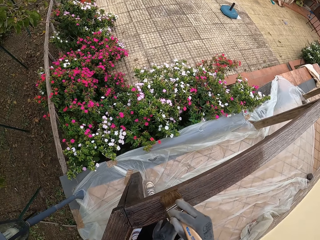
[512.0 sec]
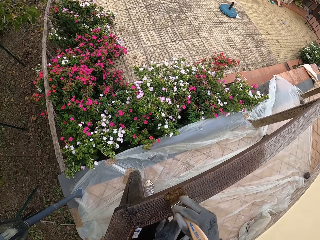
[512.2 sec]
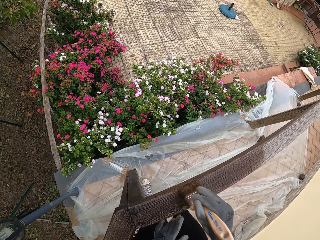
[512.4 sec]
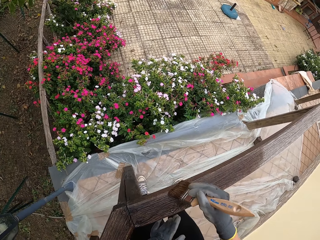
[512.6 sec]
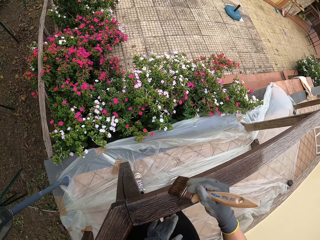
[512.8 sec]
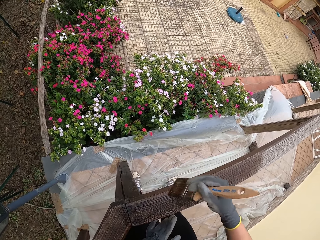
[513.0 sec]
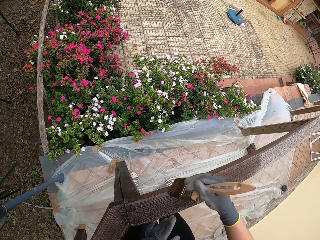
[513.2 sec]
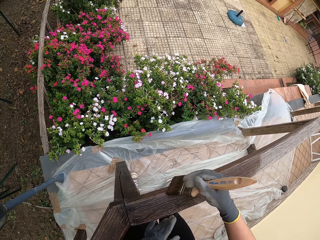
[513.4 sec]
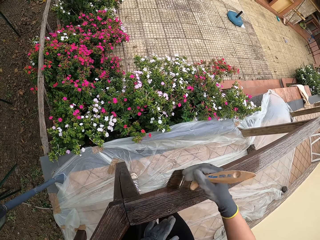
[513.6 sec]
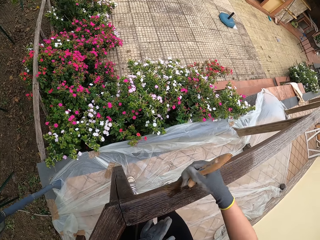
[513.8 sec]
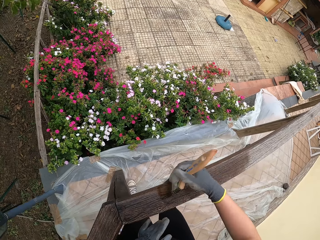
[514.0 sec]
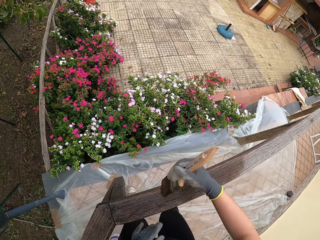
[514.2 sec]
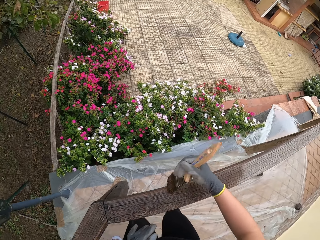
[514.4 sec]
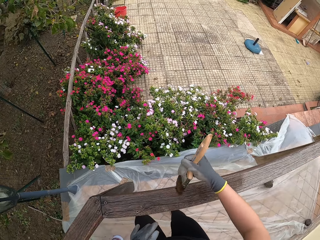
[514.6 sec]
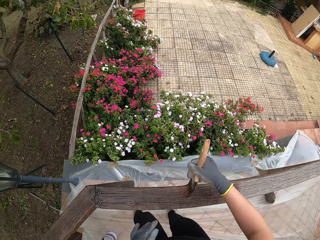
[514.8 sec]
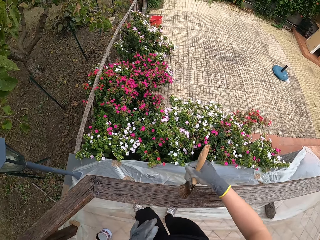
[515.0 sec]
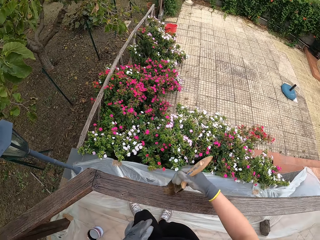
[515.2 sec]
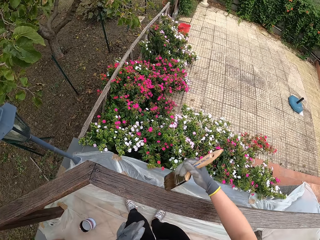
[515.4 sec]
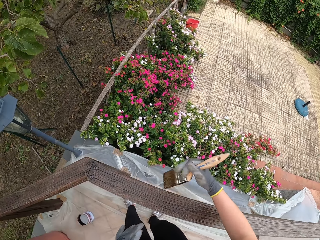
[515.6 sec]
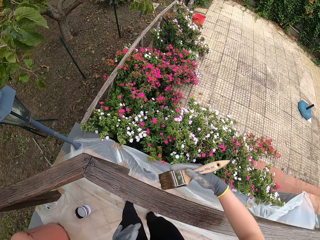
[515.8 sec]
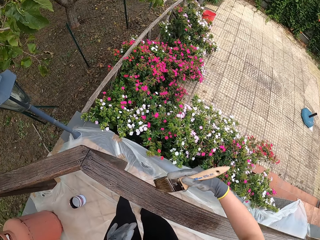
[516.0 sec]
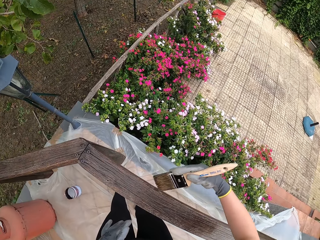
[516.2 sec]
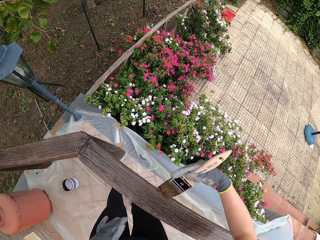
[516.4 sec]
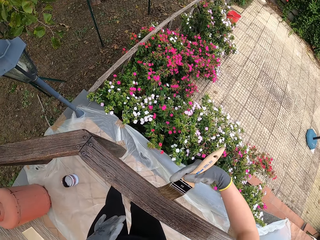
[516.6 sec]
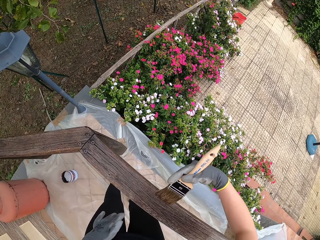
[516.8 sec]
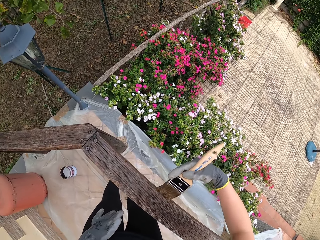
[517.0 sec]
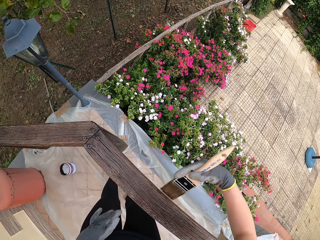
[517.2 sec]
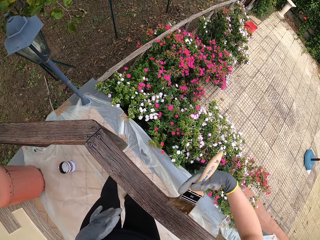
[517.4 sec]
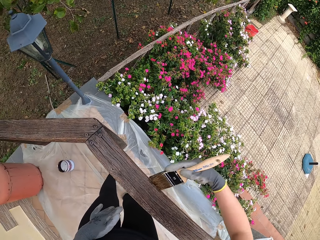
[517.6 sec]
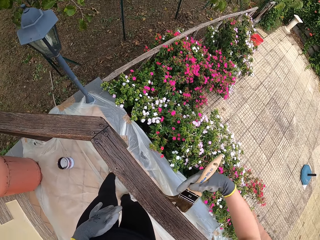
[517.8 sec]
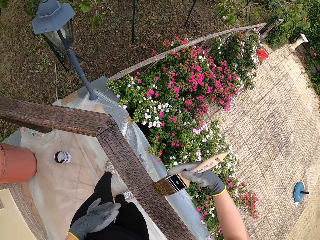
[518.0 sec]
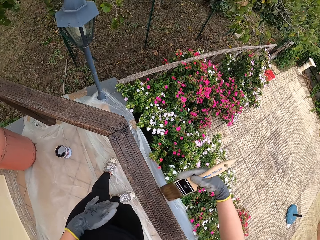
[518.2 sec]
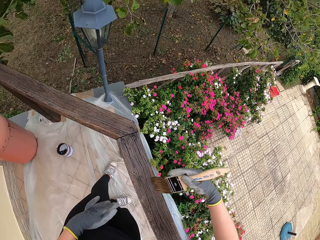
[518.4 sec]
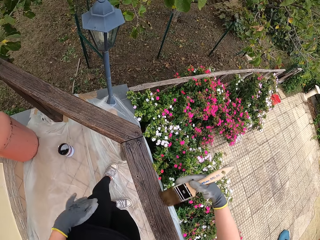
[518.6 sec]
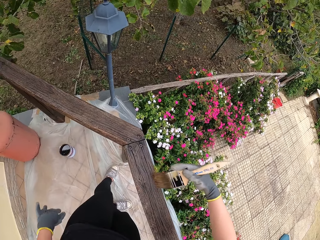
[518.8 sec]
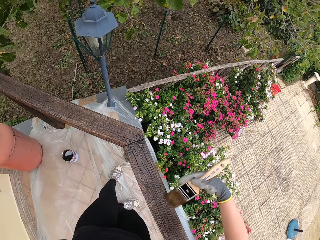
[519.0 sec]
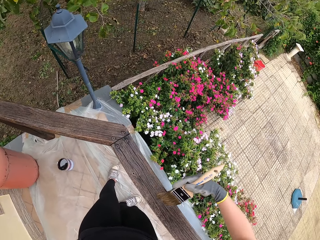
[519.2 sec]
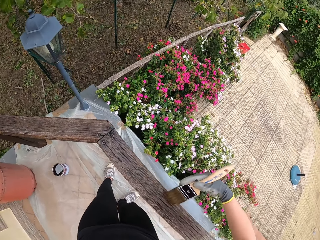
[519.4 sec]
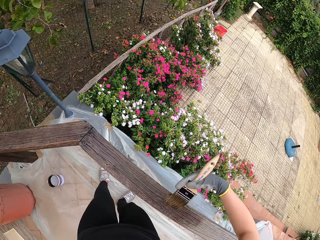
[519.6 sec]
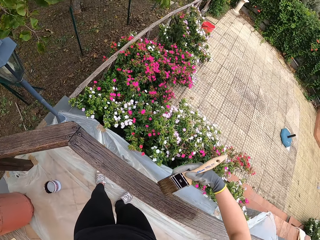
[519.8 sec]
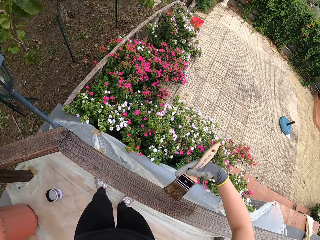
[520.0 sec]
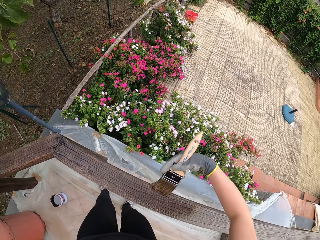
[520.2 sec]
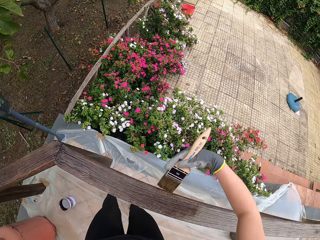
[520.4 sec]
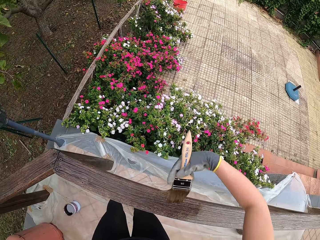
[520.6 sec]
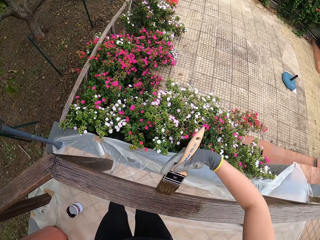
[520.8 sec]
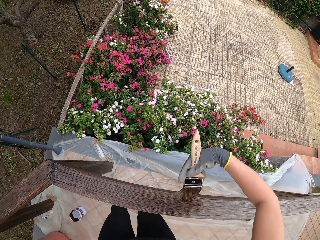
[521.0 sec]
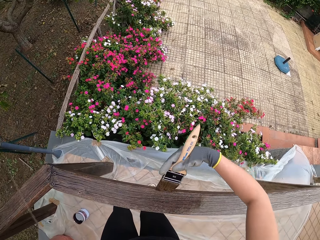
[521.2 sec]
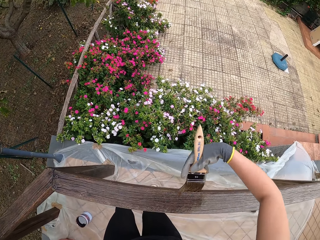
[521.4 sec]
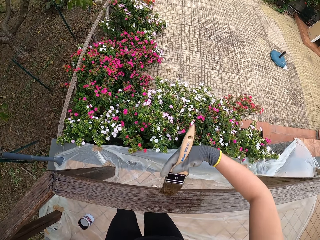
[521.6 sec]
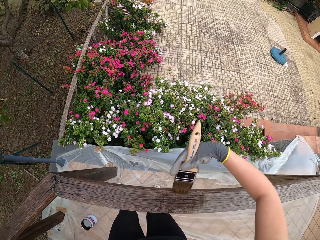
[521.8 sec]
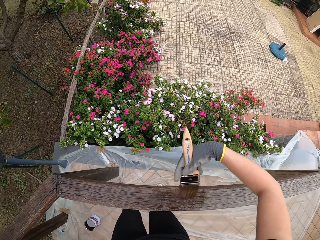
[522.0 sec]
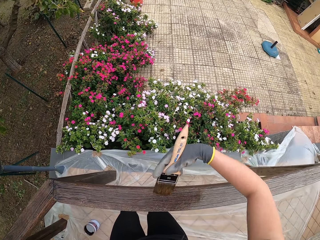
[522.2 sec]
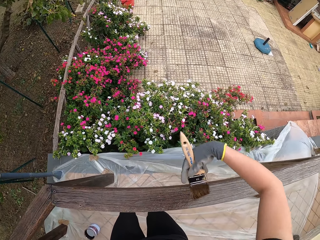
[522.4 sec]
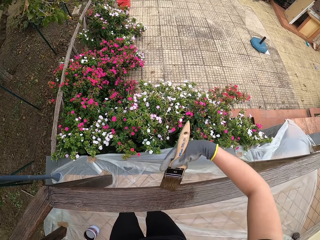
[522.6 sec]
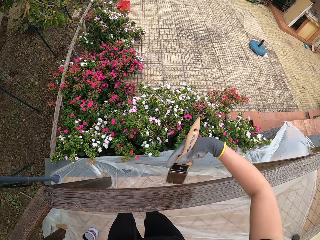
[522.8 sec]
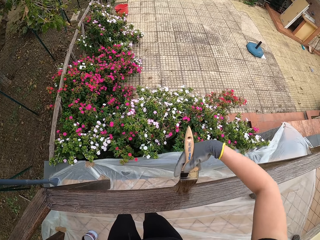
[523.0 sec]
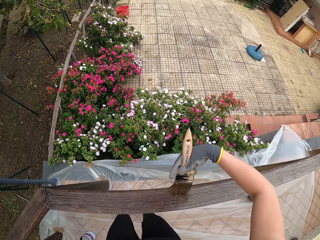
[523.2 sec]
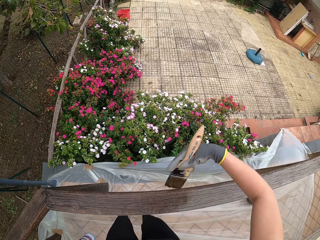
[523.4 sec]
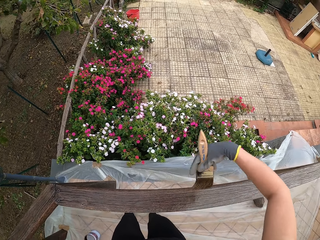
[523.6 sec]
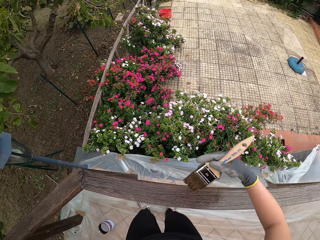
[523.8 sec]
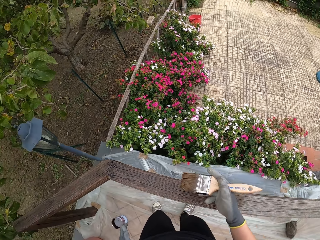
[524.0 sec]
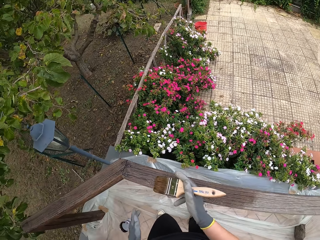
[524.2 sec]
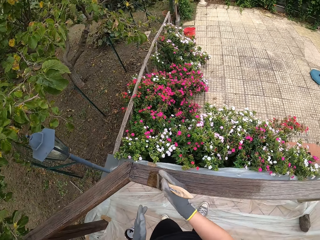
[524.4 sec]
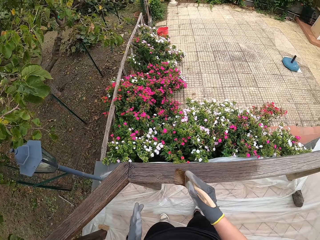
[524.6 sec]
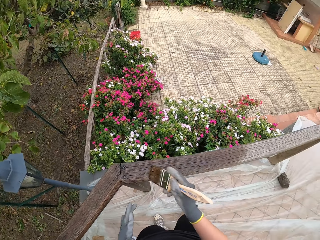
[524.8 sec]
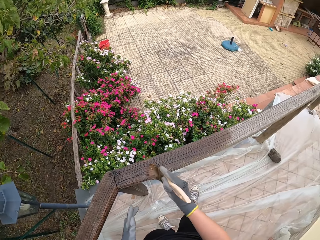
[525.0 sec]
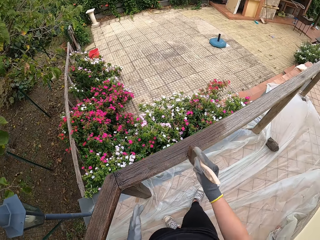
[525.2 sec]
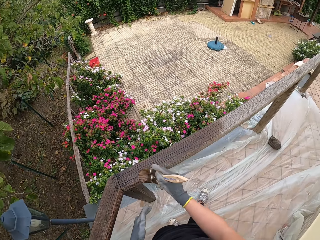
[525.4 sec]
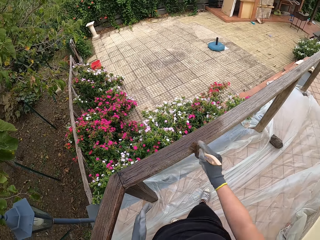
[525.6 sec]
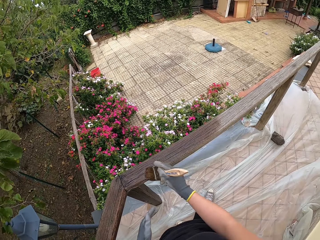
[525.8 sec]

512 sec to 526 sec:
The camera wearer moves his hand. He paints the wood rail.

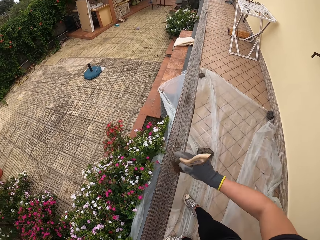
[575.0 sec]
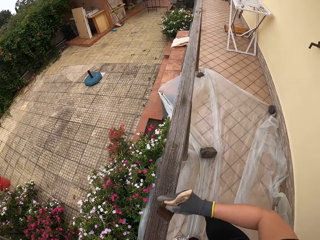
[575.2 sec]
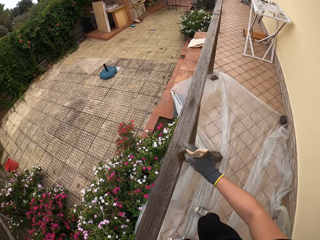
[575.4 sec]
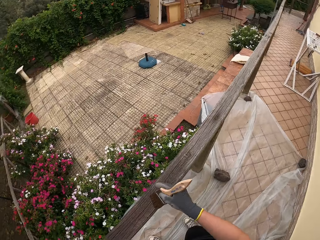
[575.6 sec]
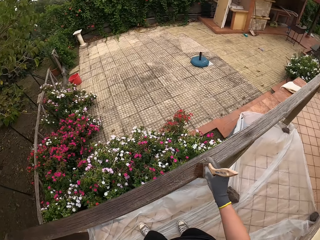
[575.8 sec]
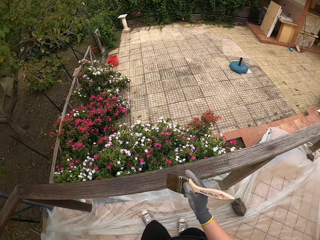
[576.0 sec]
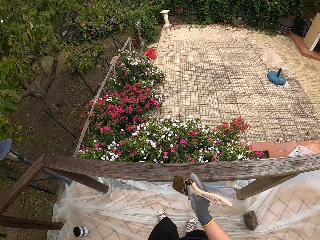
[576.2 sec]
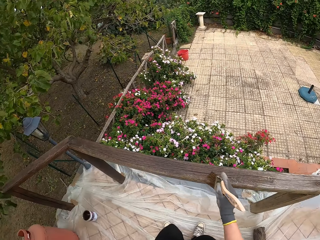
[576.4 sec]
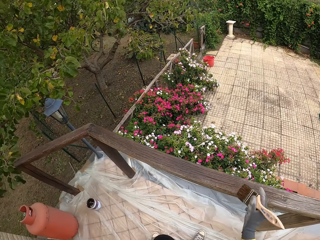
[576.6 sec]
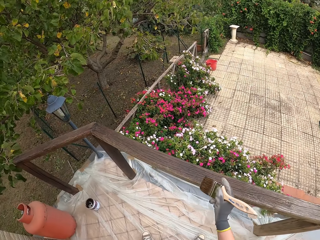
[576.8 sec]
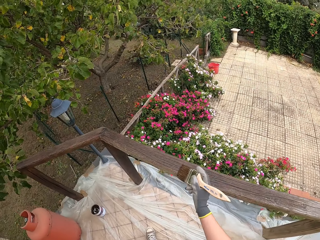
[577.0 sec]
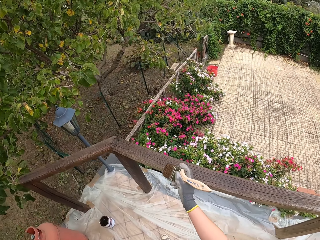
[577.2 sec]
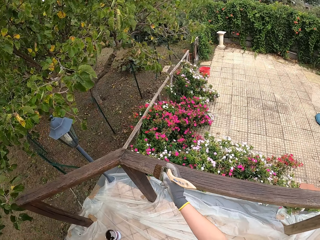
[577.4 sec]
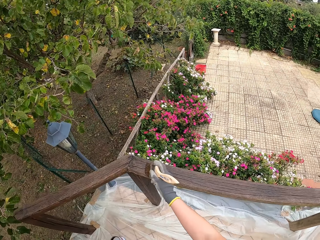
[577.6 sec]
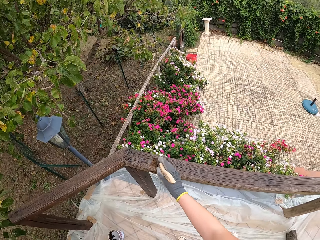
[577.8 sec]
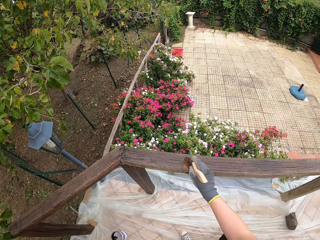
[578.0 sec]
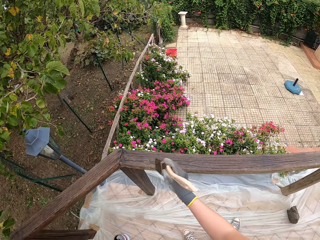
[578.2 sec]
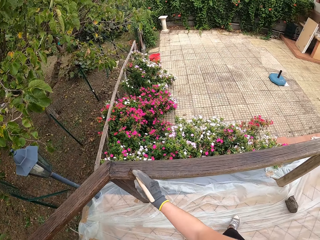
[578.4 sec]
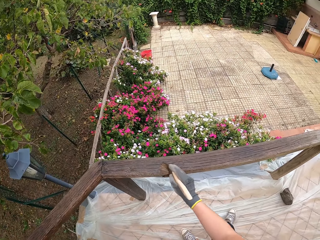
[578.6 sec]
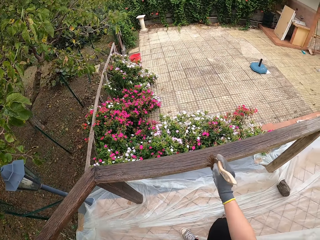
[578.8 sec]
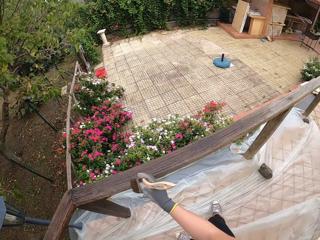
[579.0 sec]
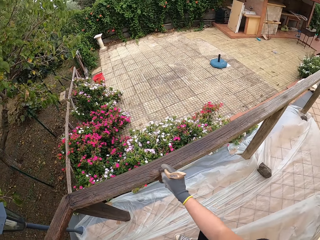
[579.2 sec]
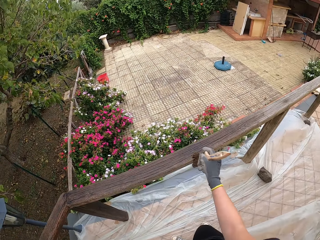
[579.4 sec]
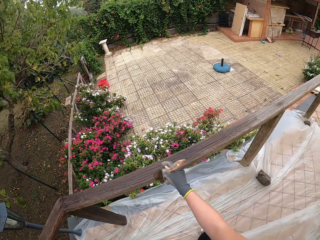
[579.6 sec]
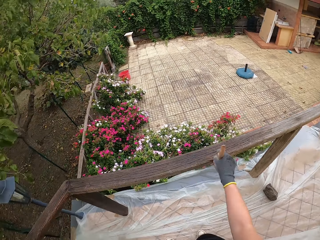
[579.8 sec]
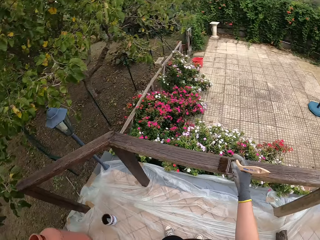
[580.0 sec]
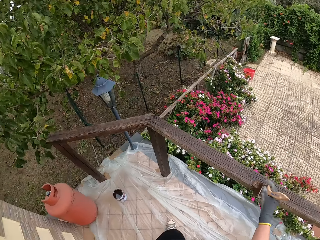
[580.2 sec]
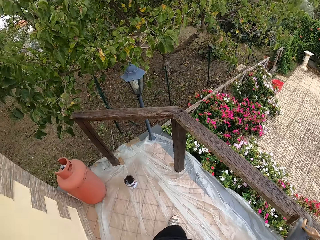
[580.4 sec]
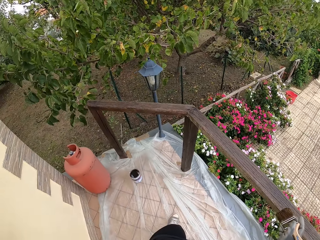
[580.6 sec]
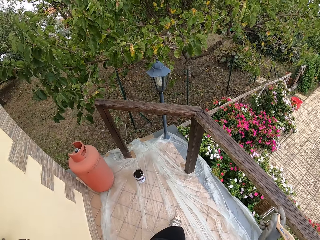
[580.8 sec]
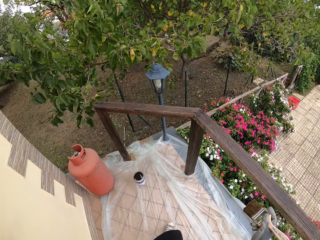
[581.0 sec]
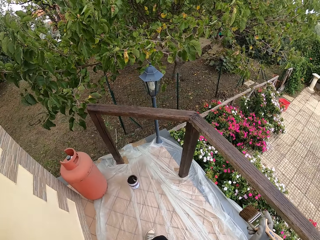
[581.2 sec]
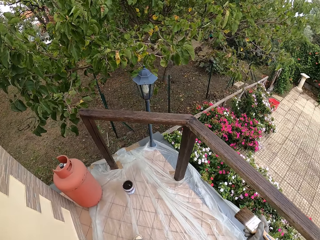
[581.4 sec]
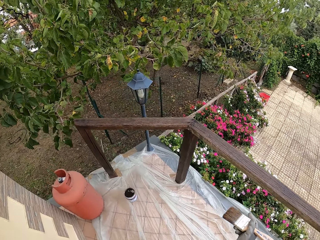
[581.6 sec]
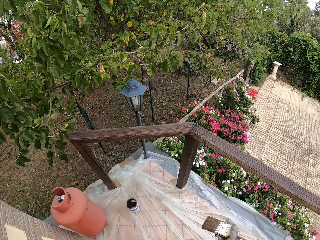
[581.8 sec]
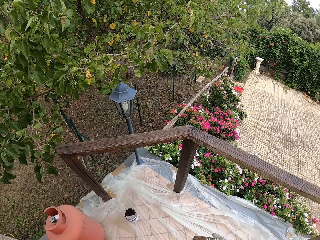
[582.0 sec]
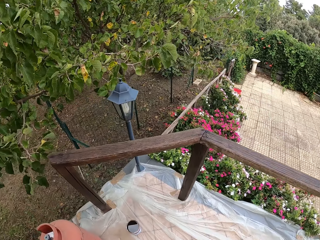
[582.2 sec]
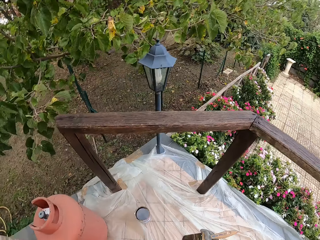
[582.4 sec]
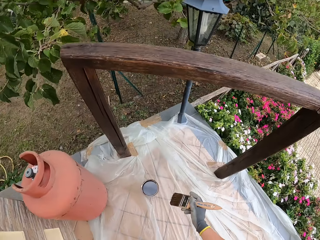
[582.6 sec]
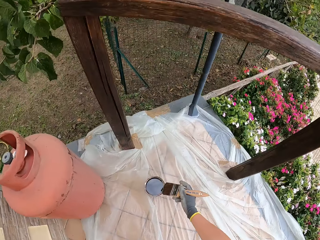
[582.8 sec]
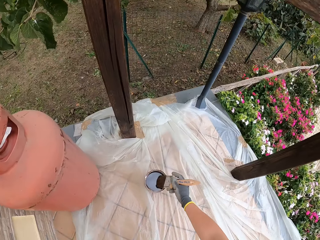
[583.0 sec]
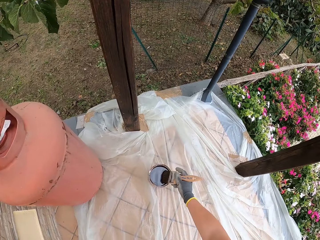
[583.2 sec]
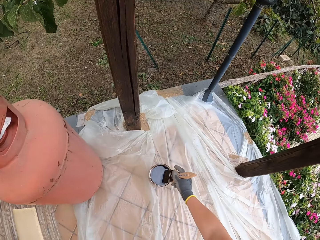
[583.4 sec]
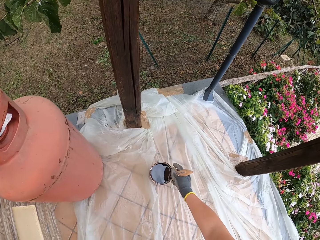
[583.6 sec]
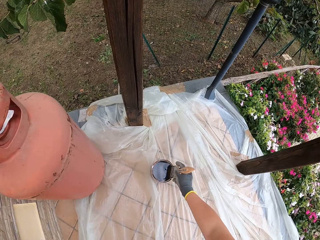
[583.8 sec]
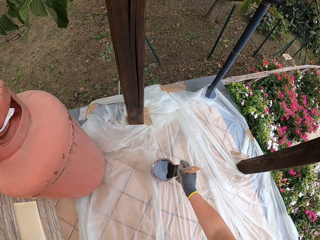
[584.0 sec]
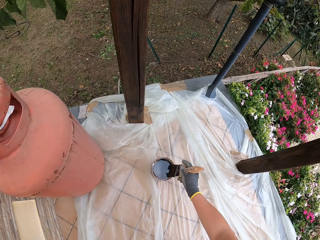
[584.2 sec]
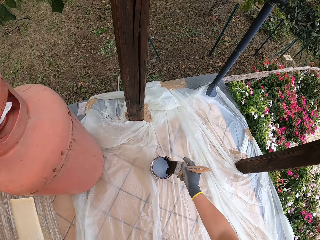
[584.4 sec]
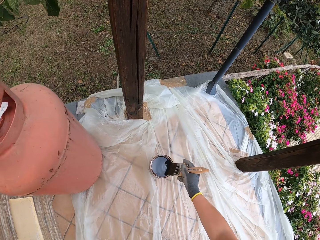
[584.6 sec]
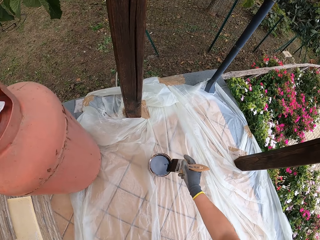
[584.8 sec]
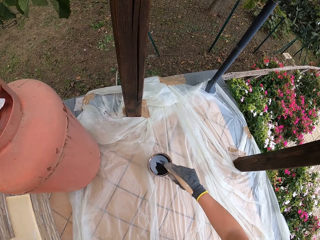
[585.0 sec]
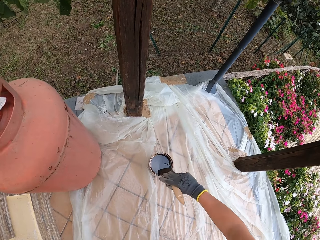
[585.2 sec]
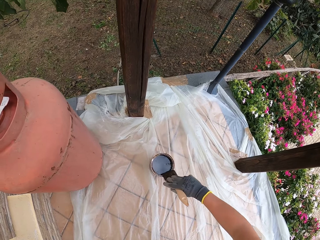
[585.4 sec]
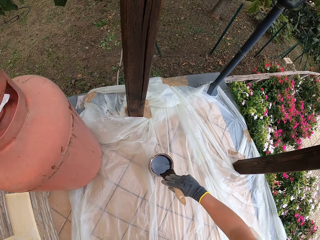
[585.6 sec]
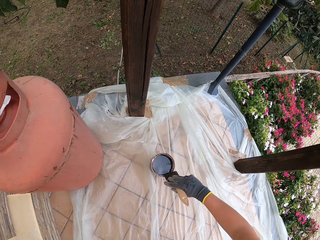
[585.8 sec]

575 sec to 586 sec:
The camera wearer moves a step. They paint the wood rail. They move close to the paint can. They dip the paint brush into the paint can on the ground. They clean the paint brush on the edge of the paint can.
